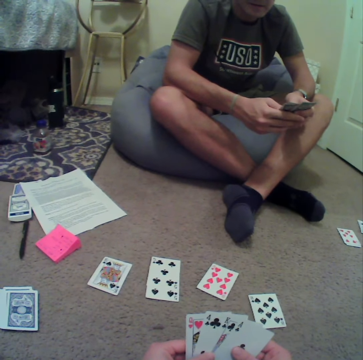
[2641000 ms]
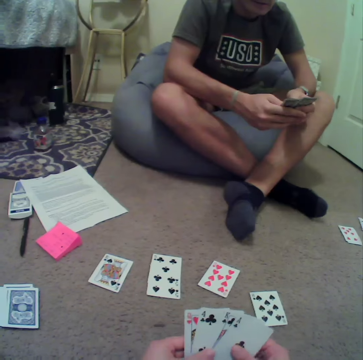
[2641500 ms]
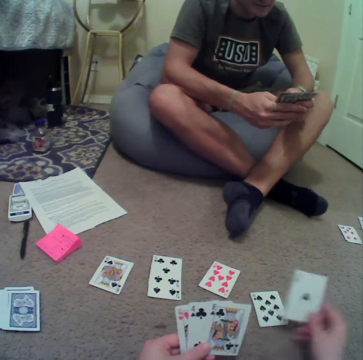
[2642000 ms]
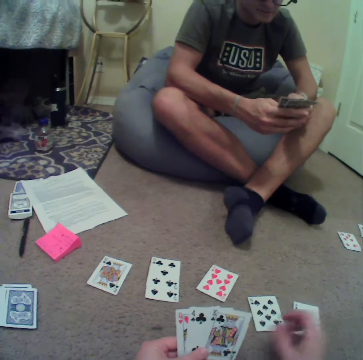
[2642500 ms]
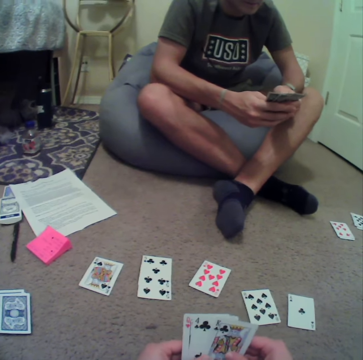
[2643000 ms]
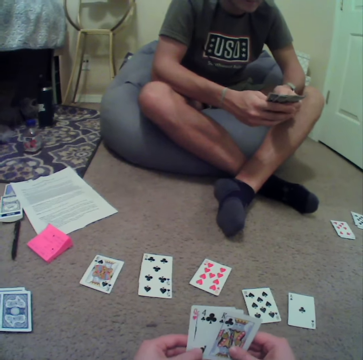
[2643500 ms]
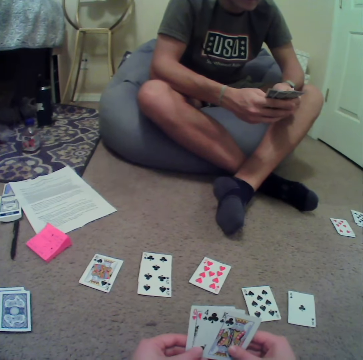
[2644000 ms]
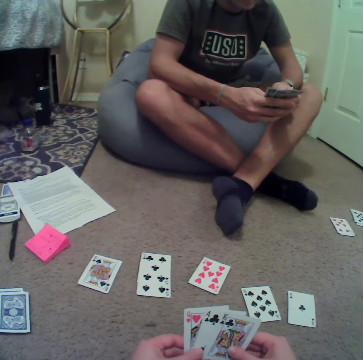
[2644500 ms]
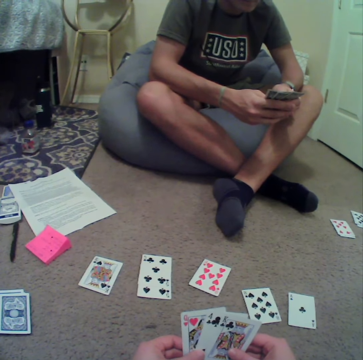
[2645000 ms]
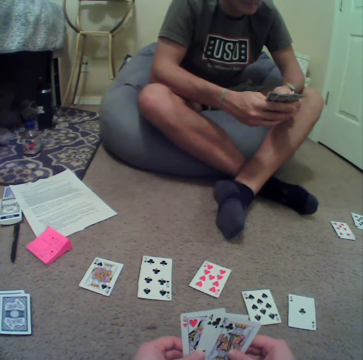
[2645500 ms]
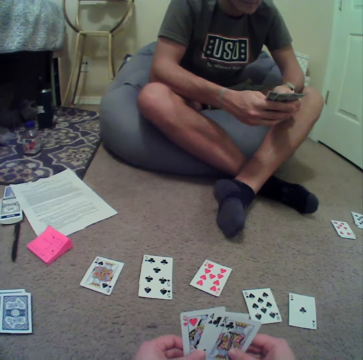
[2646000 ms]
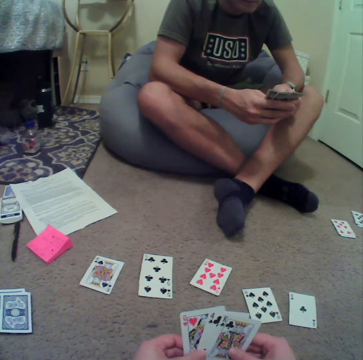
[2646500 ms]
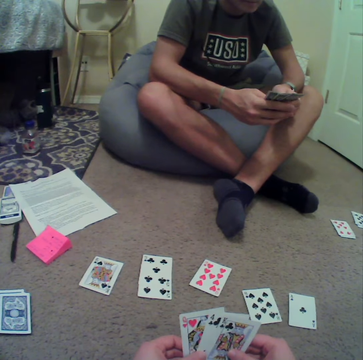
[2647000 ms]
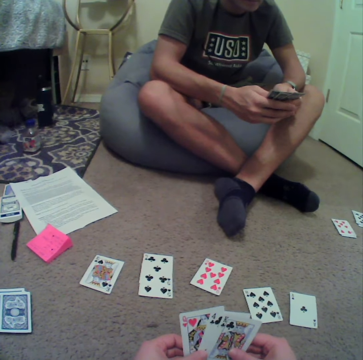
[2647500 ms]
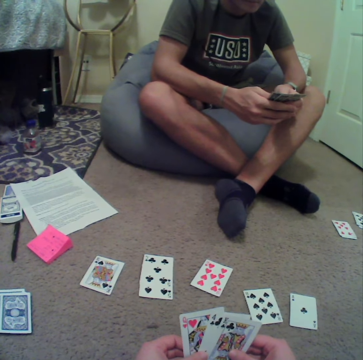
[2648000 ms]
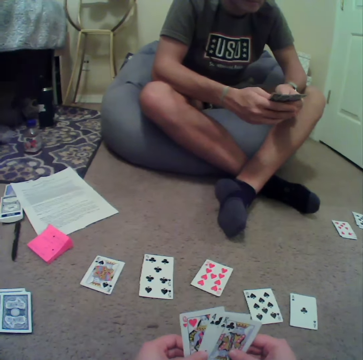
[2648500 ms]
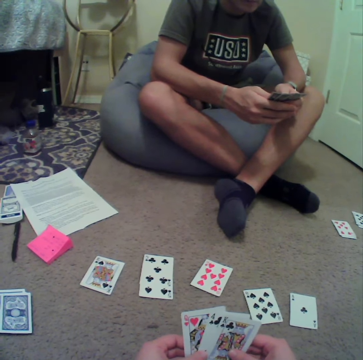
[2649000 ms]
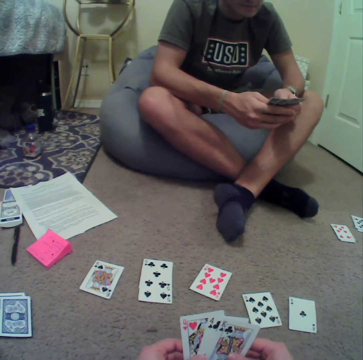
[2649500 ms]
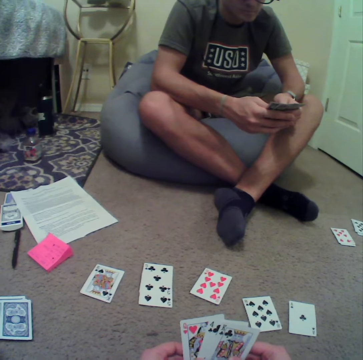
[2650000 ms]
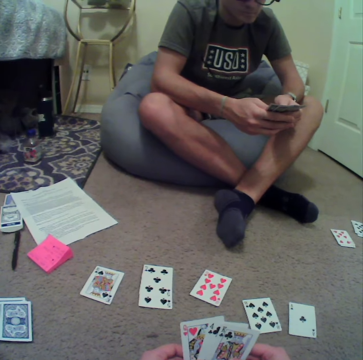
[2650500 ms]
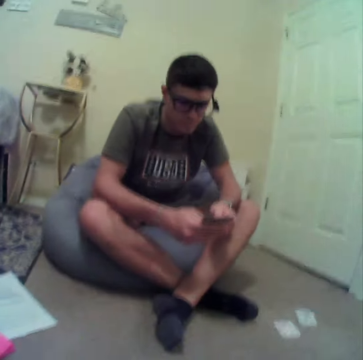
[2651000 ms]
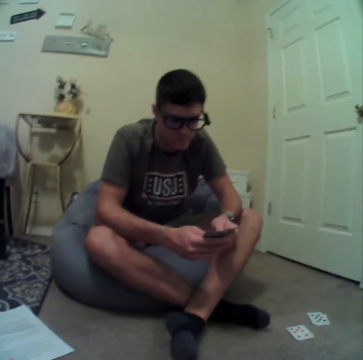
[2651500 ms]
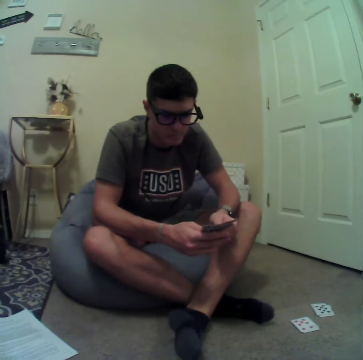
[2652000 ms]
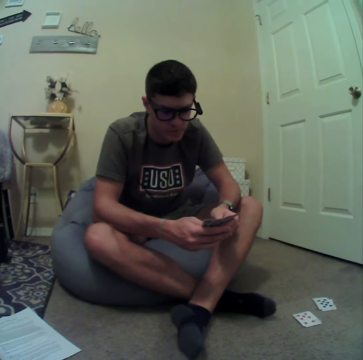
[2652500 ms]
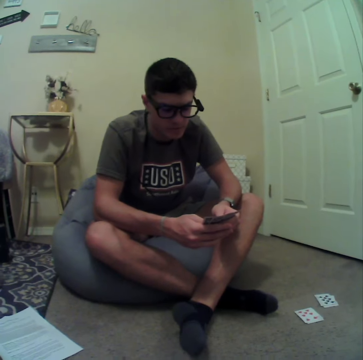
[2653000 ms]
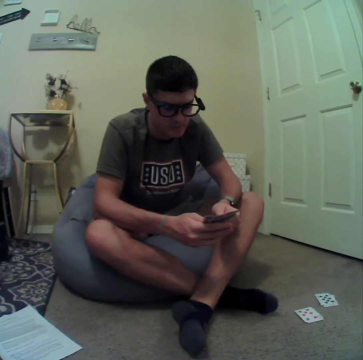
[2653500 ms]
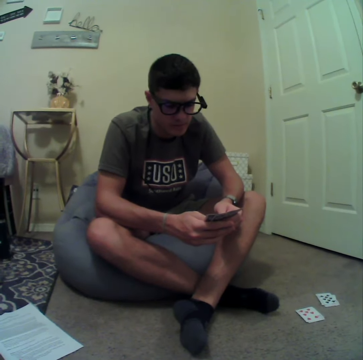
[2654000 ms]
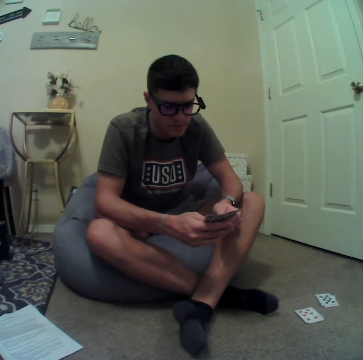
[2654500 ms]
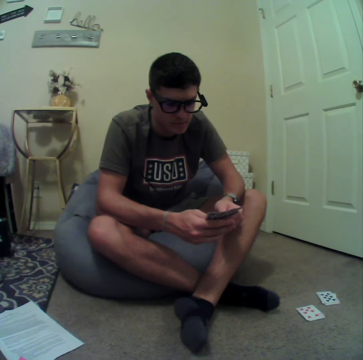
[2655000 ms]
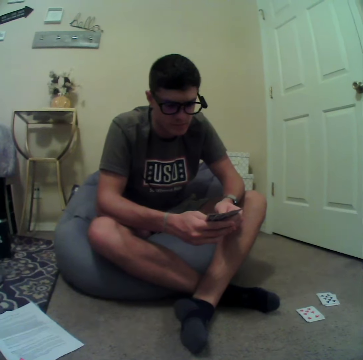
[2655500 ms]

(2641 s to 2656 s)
The camera wearer puts a card on the floor. They converse with the man. They stare at the cards. The man stares at the cards. He converses with the camera wearer.

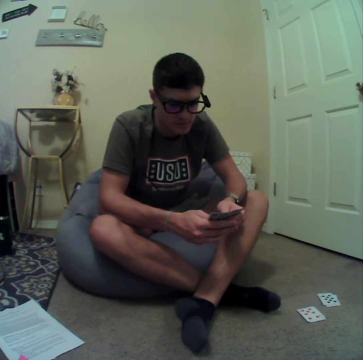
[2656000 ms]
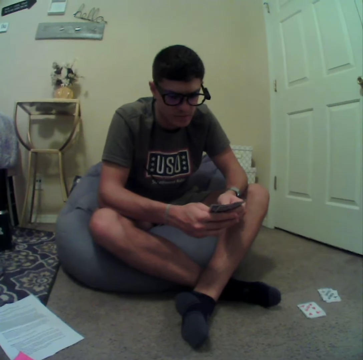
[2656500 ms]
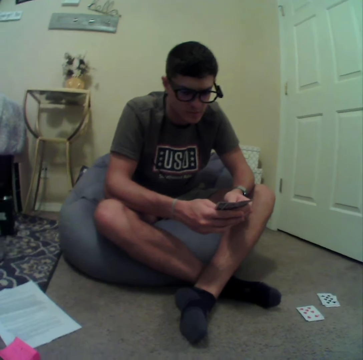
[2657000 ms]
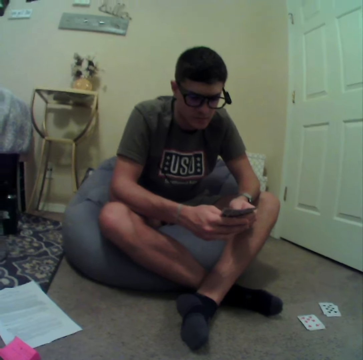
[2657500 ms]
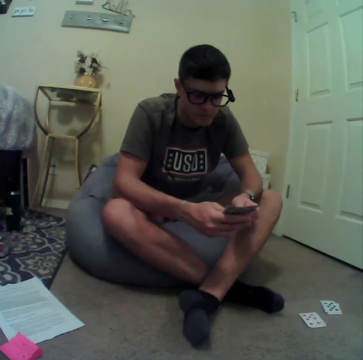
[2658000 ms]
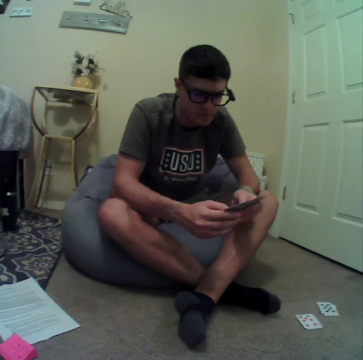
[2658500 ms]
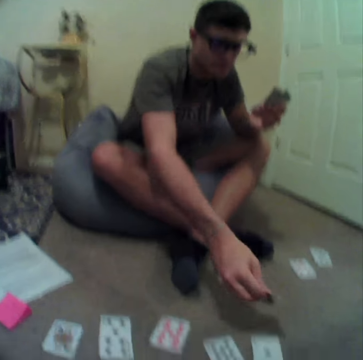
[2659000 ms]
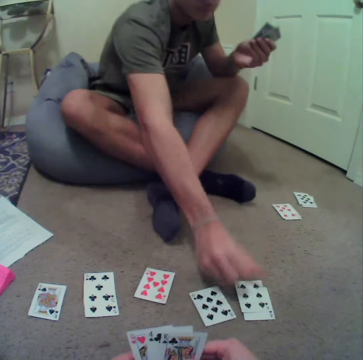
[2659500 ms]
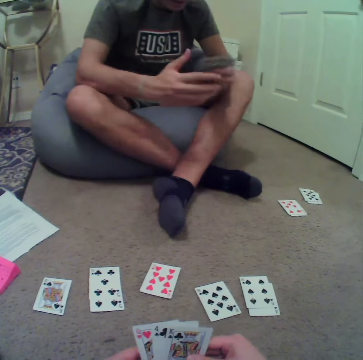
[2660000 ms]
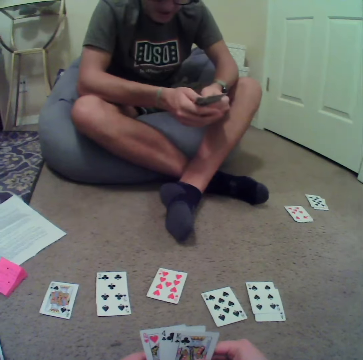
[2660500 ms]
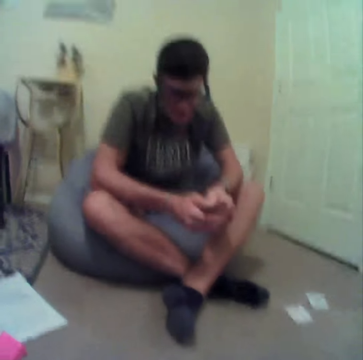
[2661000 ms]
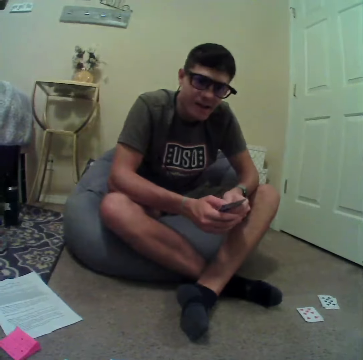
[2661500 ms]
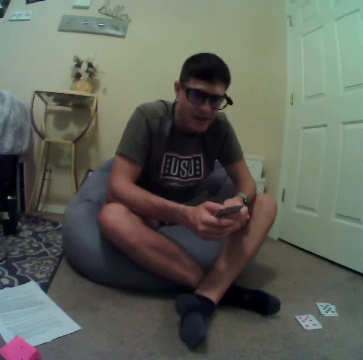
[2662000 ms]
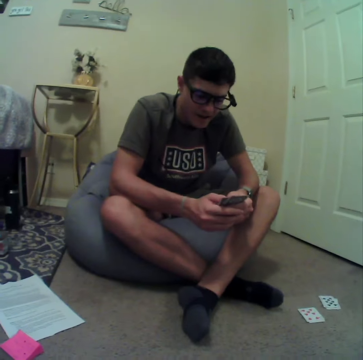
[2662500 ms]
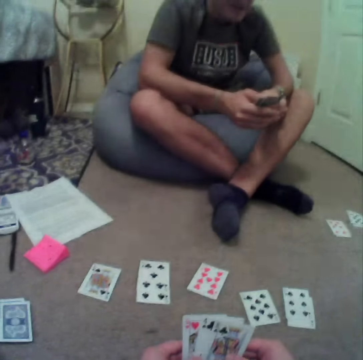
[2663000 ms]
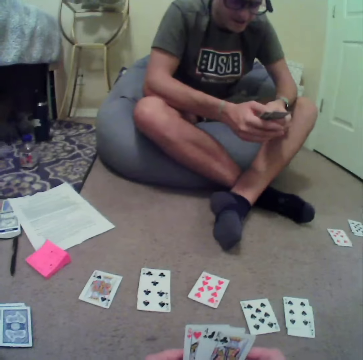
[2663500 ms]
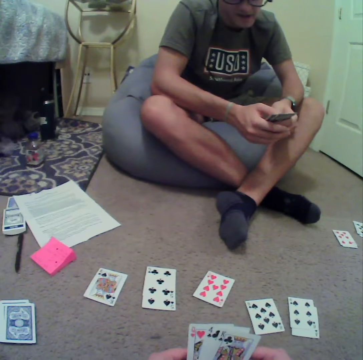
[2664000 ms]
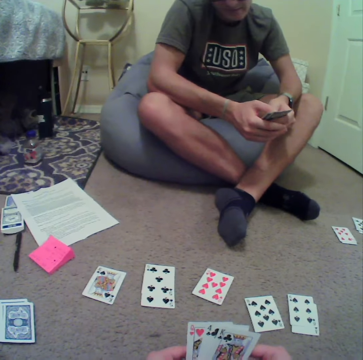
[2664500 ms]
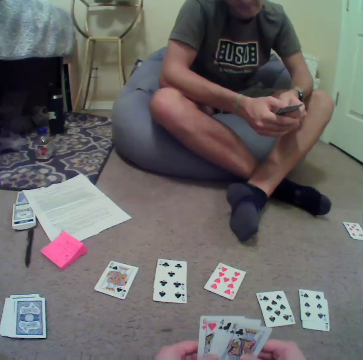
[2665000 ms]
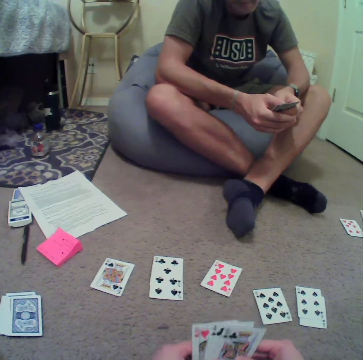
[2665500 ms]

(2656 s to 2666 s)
The man puts a card on the floor. He converses with the camera wearer.

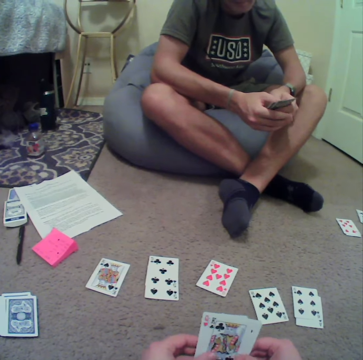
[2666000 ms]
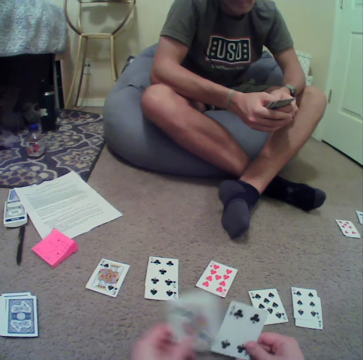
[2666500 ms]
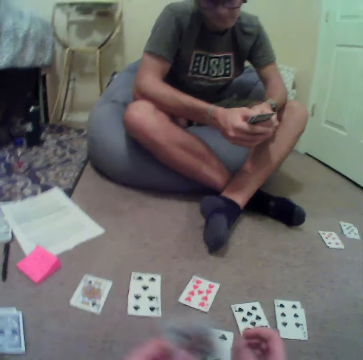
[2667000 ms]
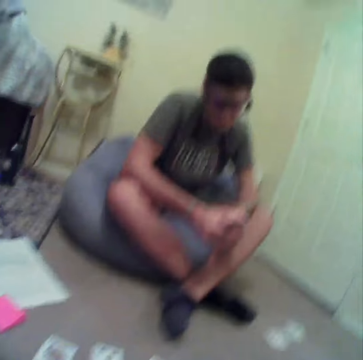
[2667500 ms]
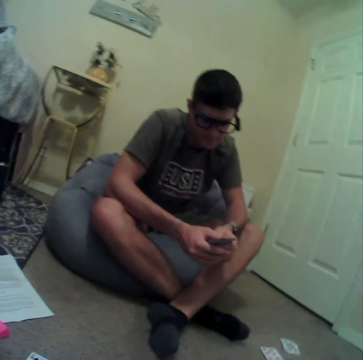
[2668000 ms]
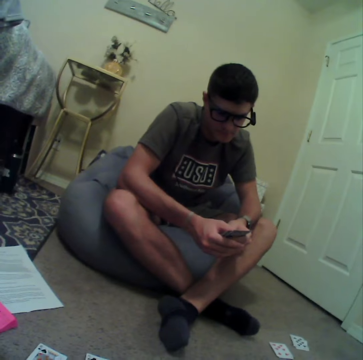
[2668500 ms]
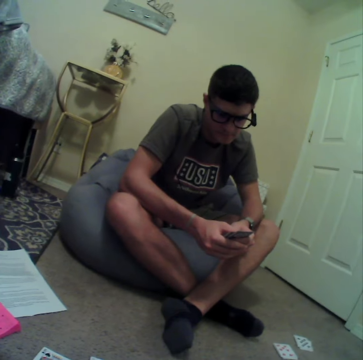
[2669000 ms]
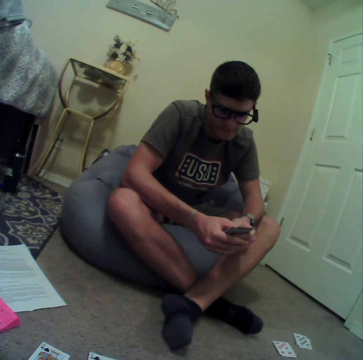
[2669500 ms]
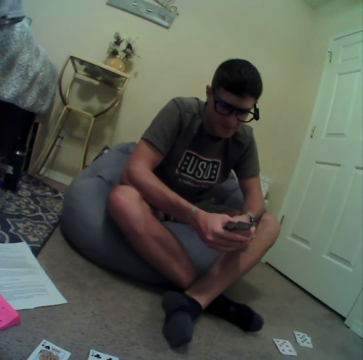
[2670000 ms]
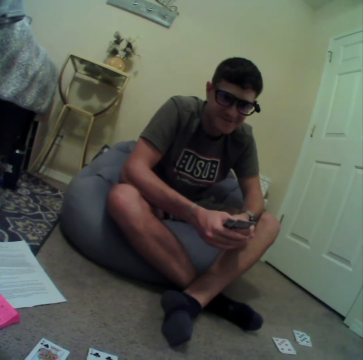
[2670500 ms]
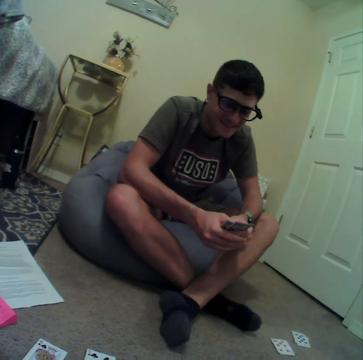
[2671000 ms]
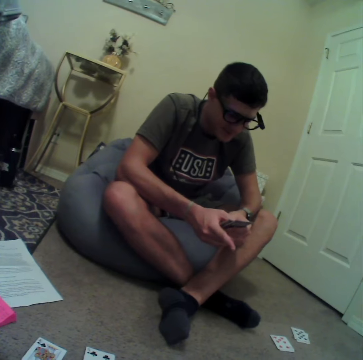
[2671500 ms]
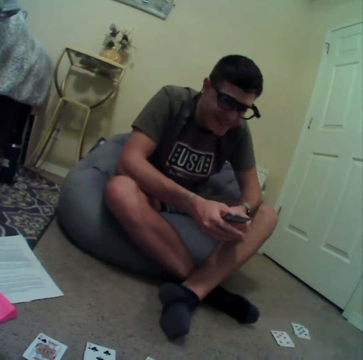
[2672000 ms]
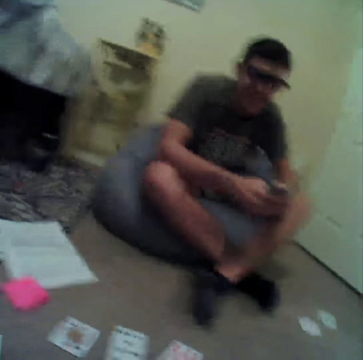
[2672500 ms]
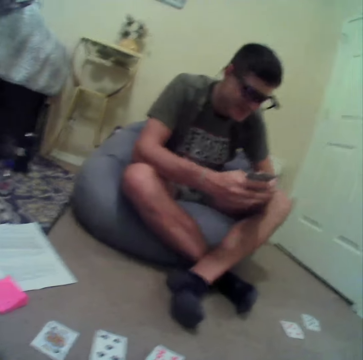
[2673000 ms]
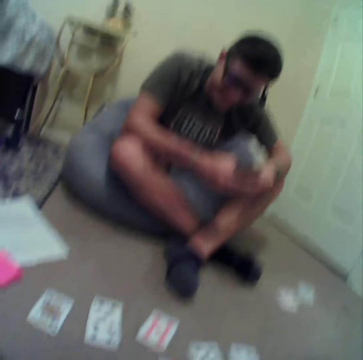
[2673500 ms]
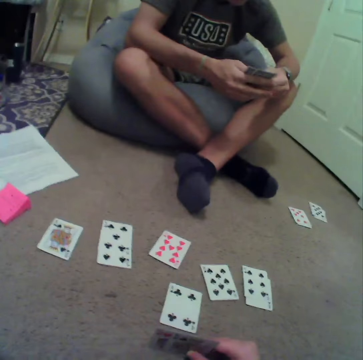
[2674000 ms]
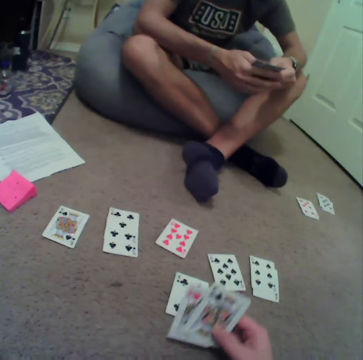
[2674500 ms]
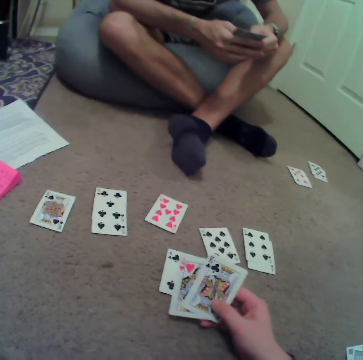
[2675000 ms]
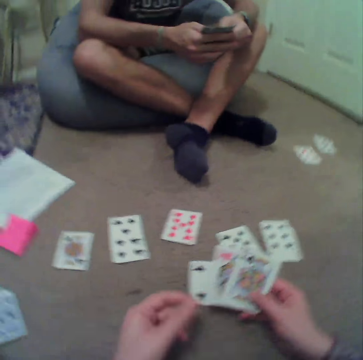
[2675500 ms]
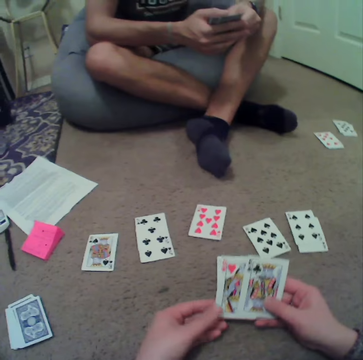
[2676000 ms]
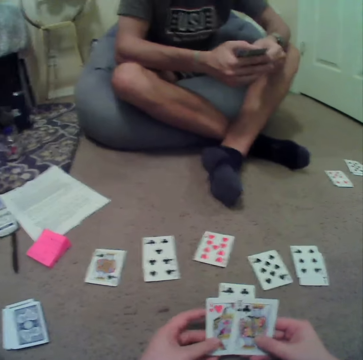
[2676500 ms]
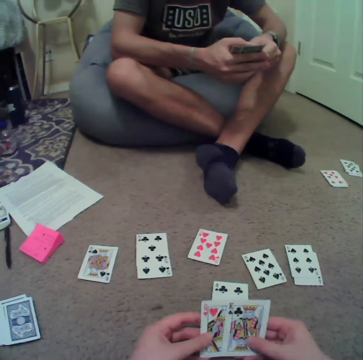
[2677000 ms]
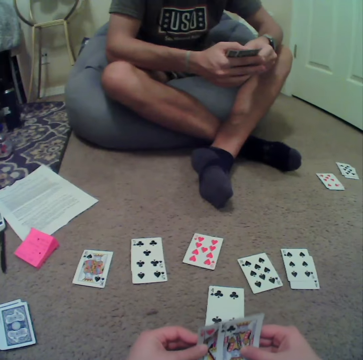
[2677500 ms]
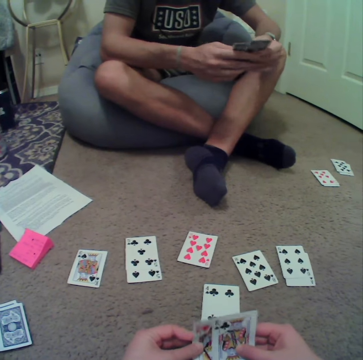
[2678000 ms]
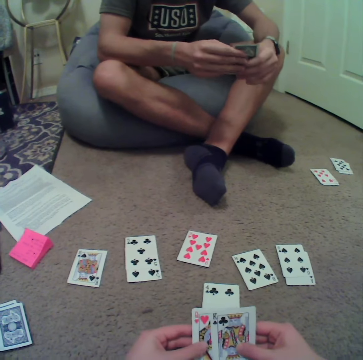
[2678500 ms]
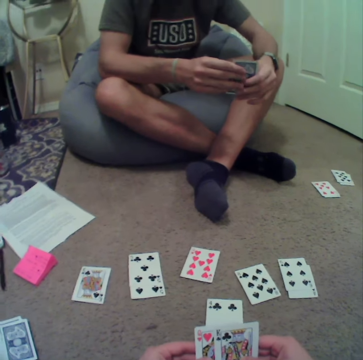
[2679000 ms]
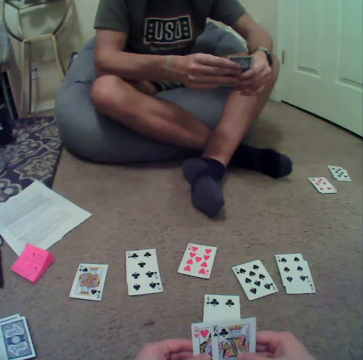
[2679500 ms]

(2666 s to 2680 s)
The camera wearer aligns the cards. They put a card on the floor. The man converses with the camera wearer. He stares at the cards, points at a card on the floor, and converses with the camera wearer. The camera wearer touches the face. They converse with the man.
